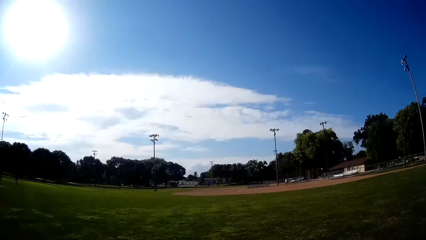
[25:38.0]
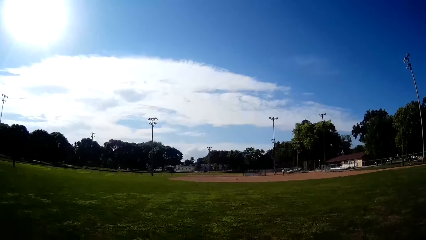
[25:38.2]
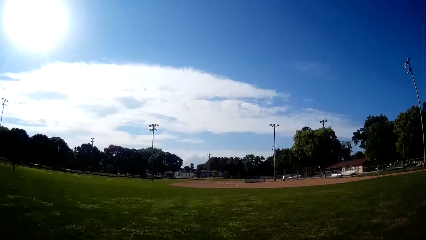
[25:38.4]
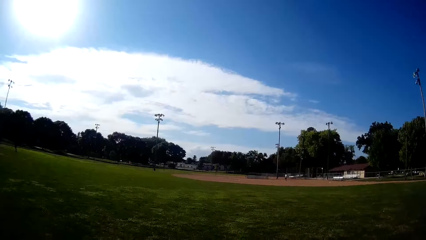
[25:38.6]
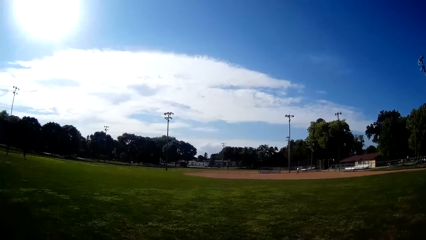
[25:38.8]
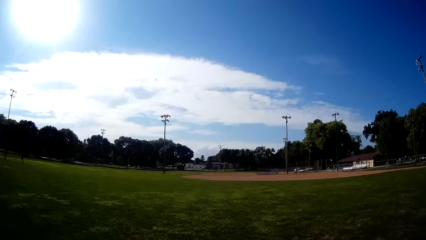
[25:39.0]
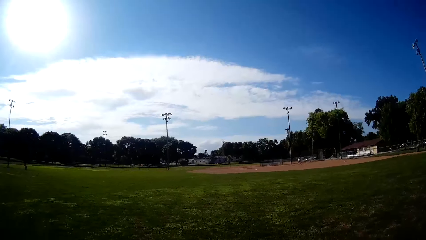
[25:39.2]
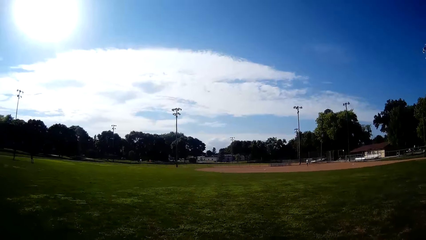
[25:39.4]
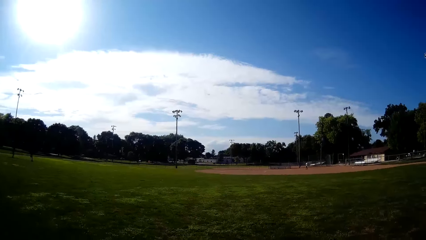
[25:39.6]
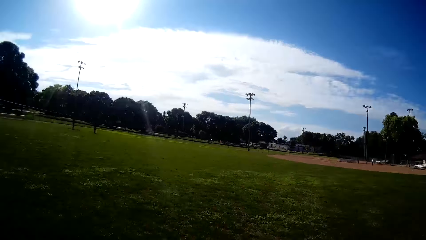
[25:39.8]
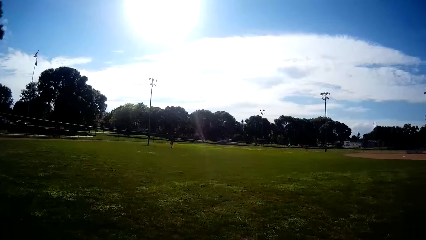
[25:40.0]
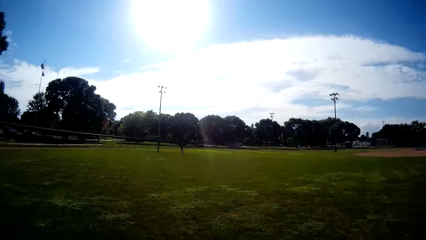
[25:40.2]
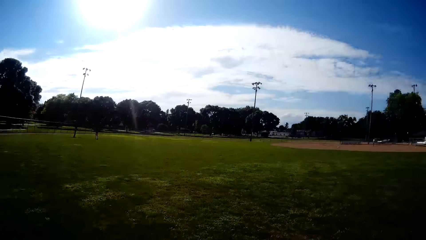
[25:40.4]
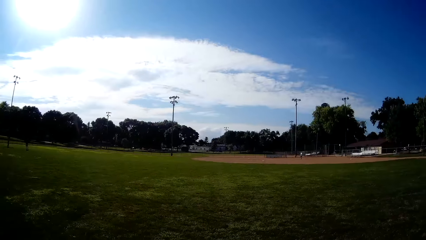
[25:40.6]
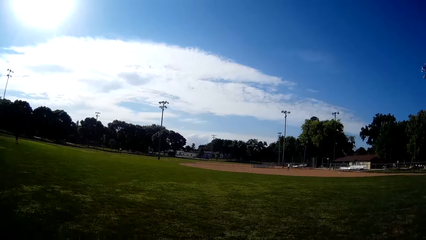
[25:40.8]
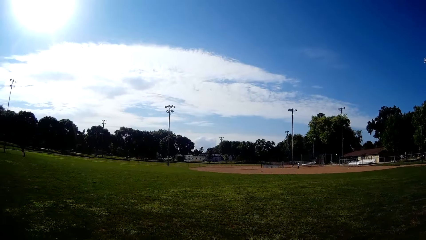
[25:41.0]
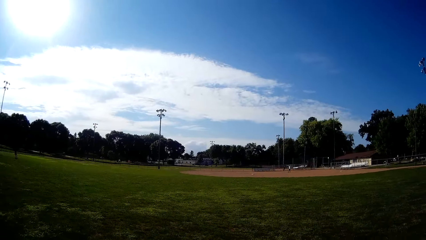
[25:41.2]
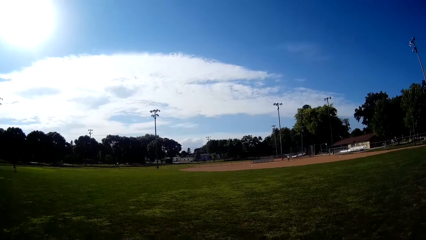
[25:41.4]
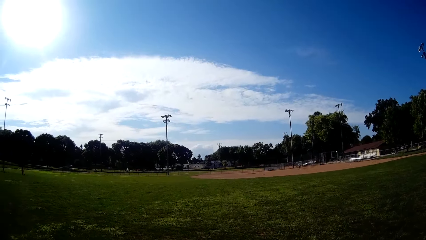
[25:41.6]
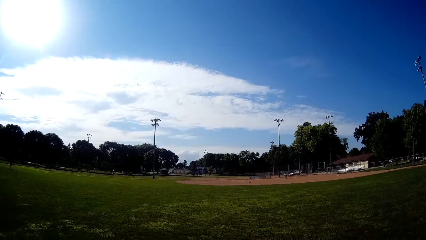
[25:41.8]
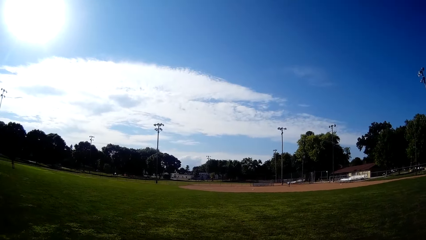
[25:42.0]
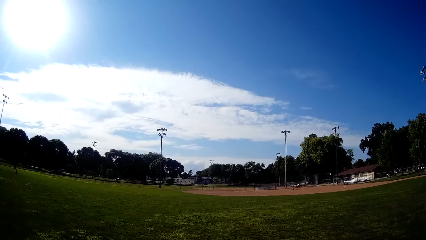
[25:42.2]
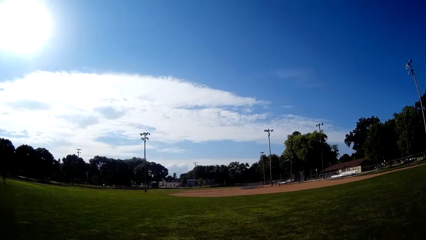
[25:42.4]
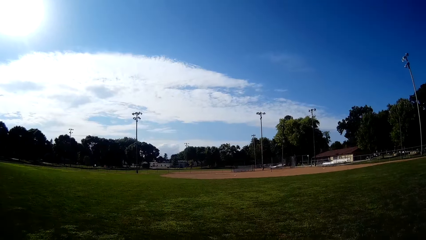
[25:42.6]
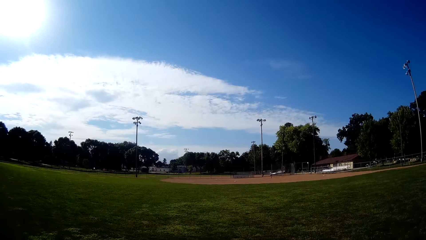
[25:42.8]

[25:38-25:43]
The camera wearer looks around.

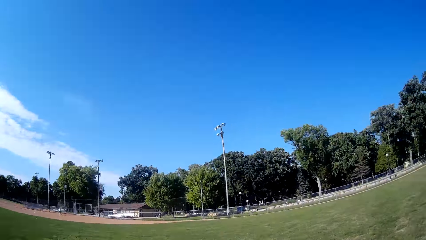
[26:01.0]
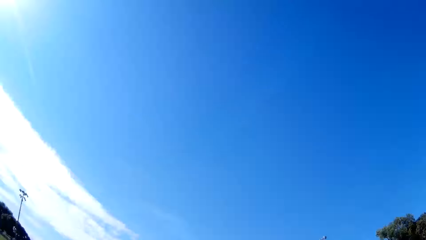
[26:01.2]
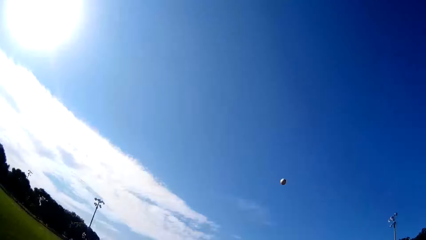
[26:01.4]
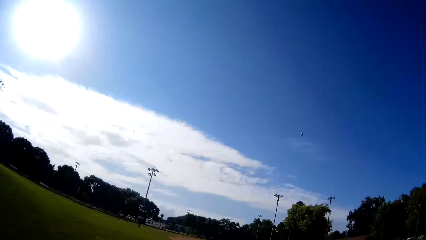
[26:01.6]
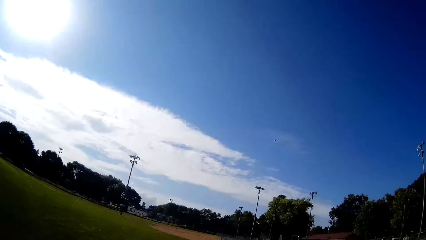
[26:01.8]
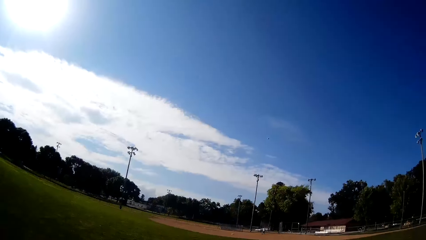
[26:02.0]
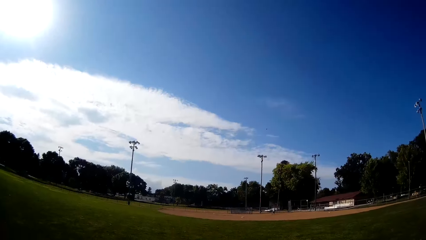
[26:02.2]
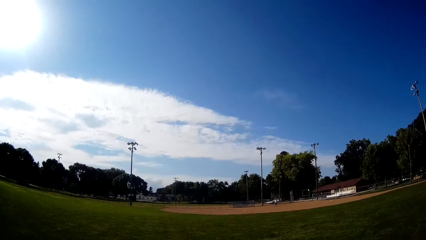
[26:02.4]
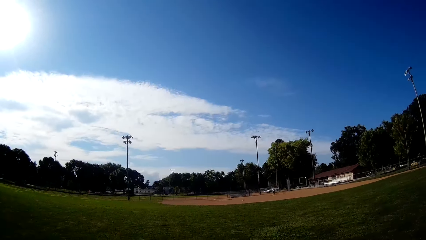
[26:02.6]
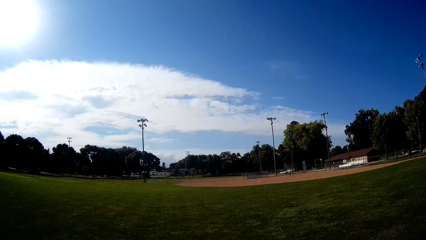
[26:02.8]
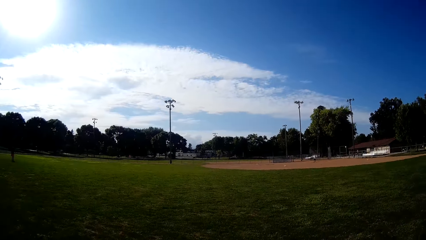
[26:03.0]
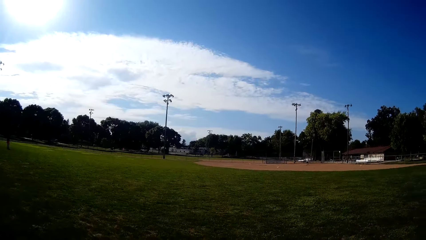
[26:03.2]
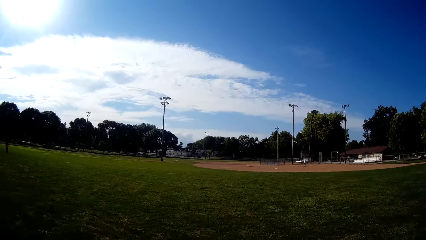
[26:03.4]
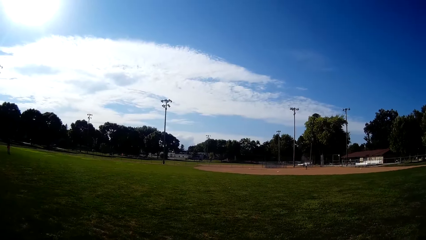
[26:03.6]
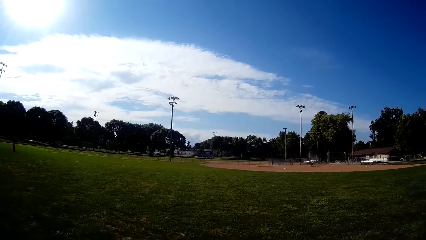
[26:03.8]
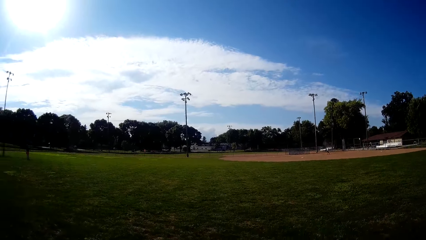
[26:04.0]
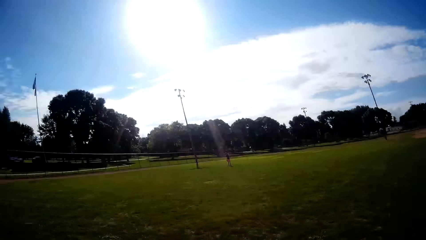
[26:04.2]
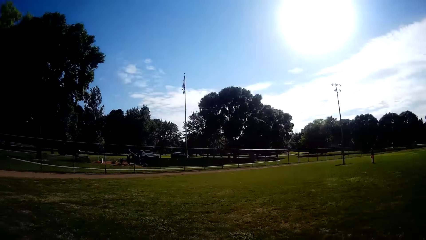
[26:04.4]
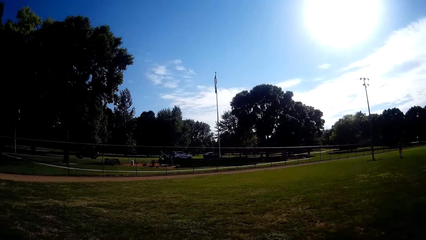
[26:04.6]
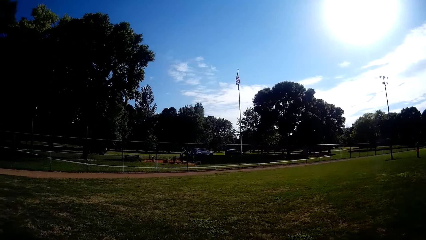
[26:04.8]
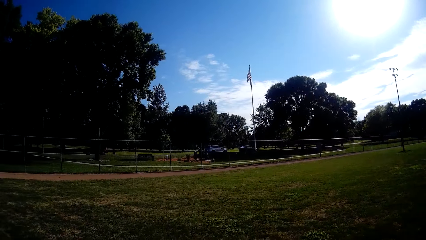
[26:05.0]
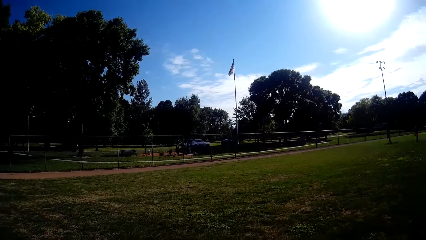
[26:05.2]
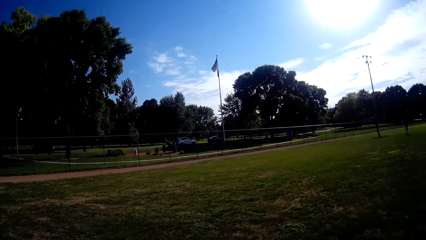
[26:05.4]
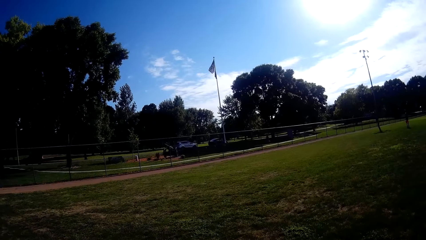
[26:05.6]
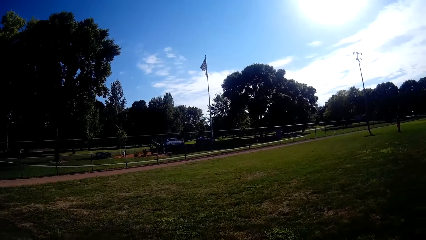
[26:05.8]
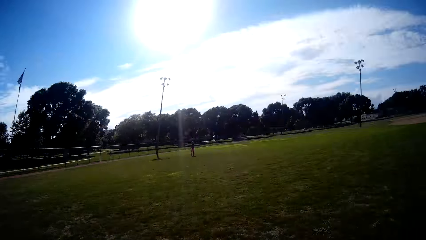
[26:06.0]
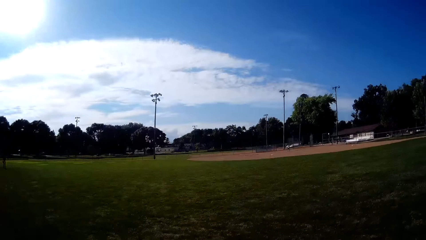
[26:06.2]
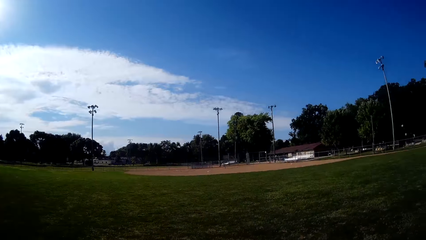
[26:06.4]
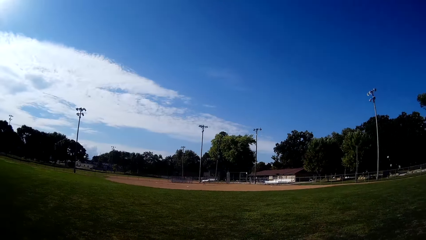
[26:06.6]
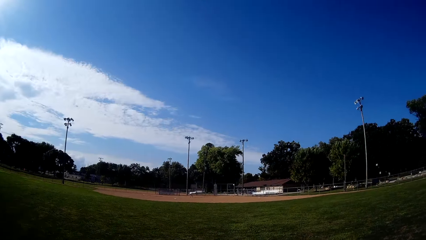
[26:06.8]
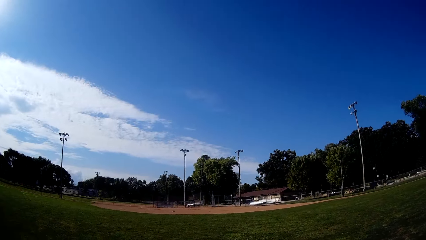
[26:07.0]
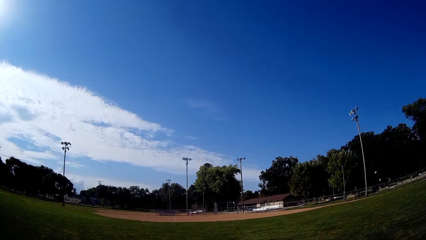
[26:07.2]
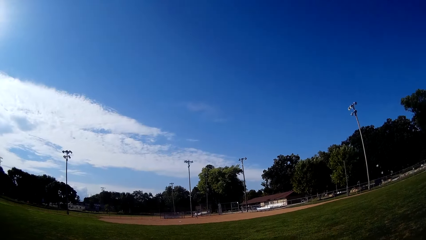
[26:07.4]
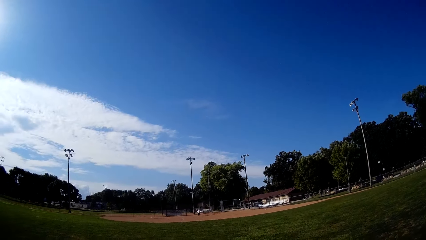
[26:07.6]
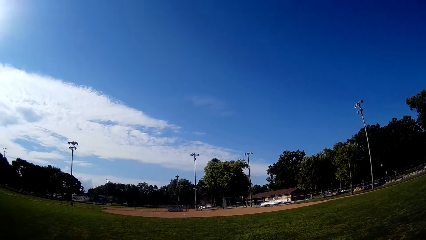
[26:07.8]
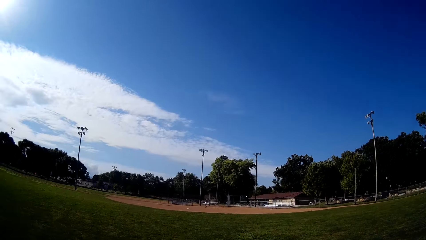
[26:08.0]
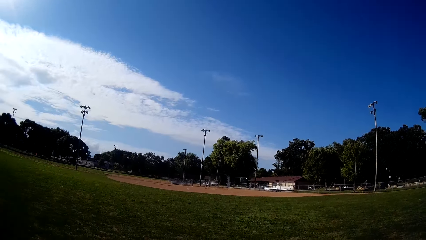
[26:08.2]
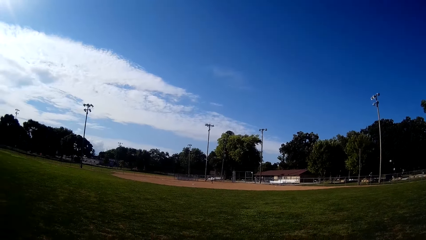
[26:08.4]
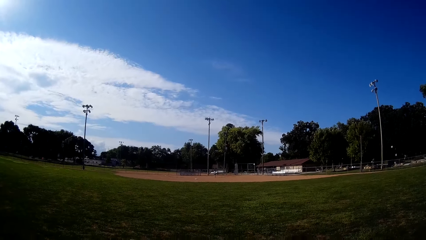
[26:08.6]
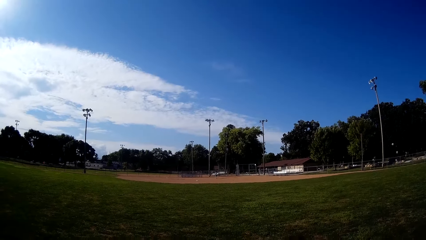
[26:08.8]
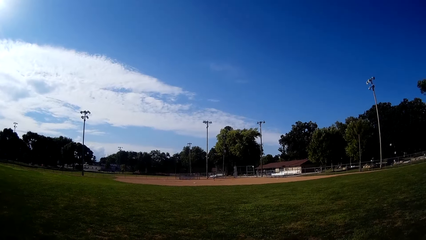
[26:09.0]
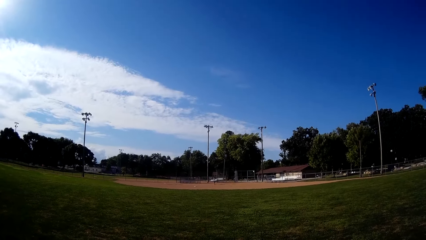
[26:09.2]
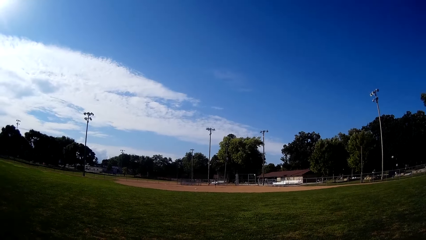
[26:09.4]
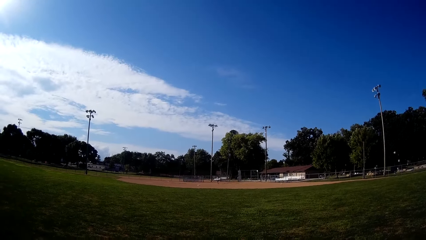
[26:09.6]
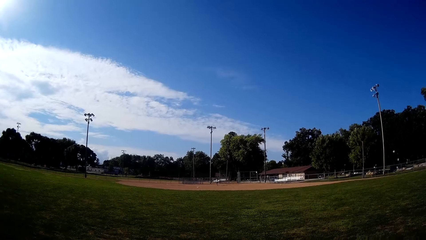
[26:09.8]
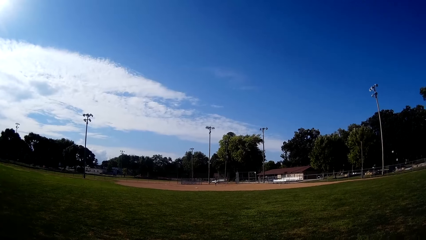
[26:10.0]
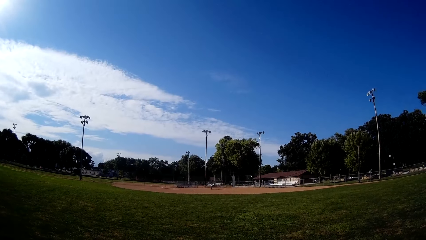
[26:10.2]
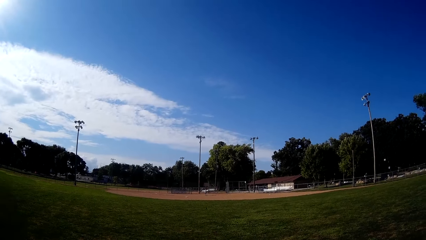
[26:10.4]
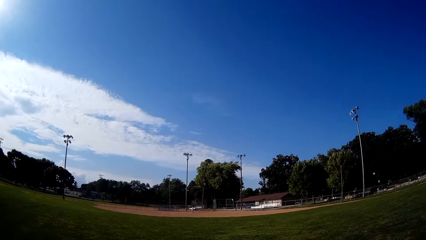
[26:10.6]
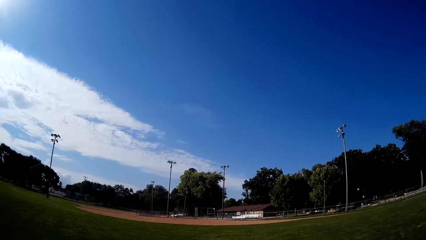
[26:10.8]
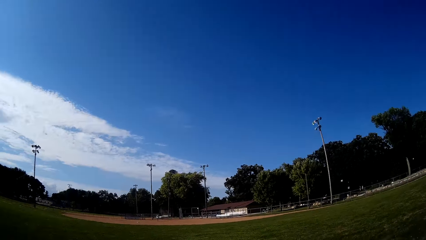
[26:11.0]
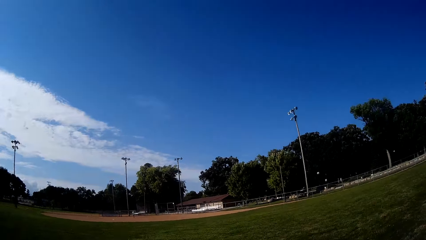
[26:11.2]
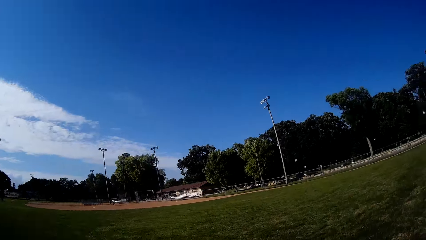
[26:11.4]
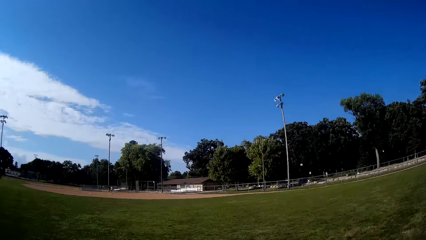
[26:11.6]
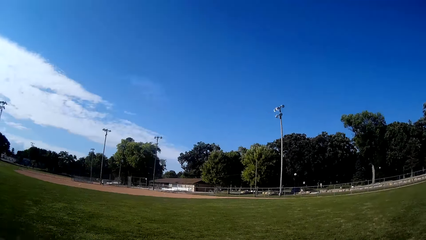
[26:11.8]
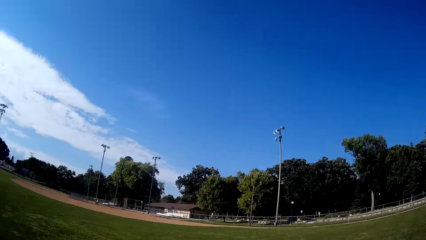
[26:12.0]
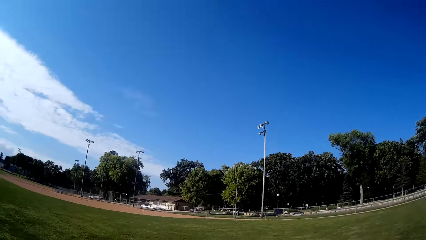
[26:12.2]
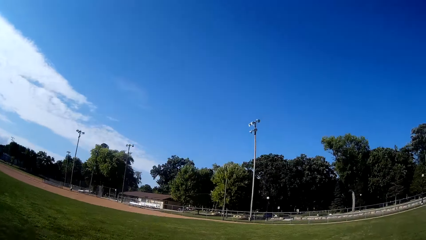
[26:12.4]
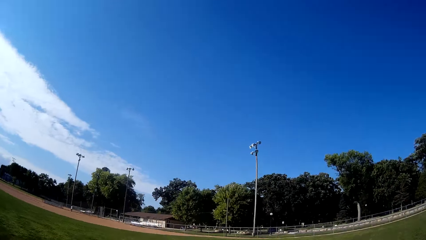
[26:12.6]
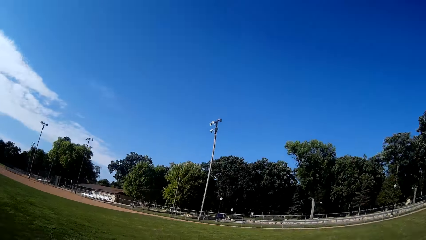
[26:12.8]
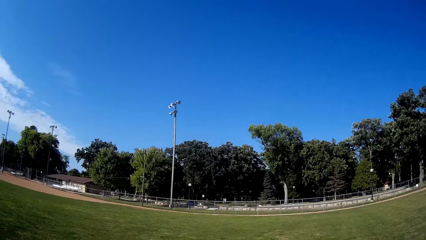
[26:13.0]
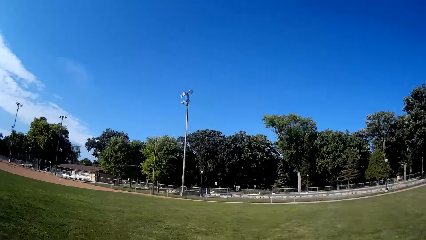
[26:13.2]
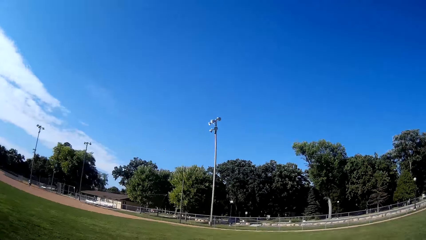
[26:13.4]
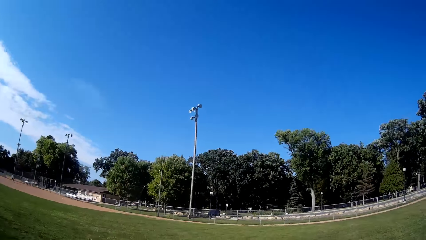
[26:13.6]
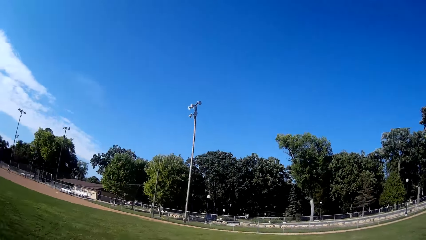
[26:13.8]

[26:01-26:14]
The camera wearer throws the baseball and looks around. A man bats the baseball to the camera wearer. The camera wearer times the baseball and runs towards the direction of the baseball.
